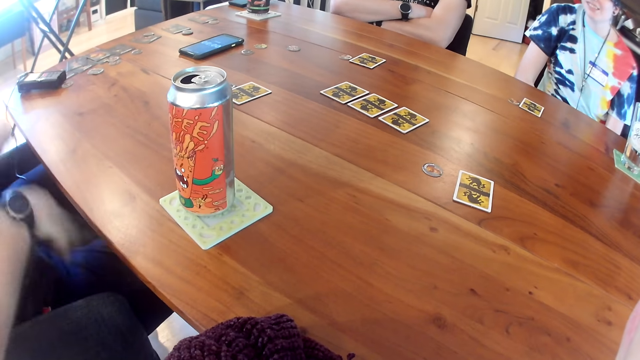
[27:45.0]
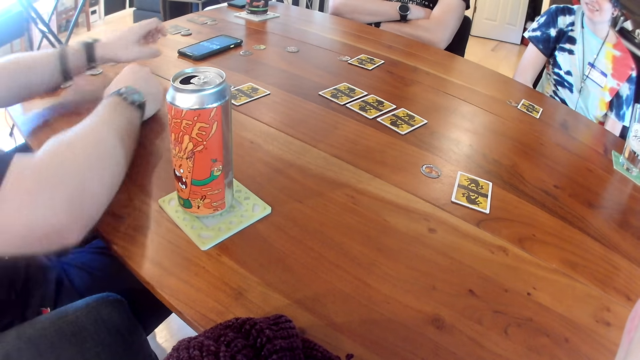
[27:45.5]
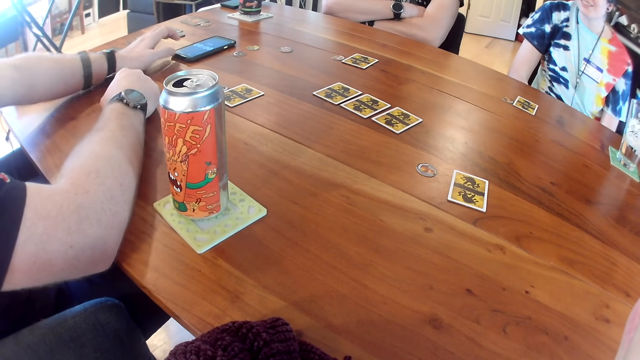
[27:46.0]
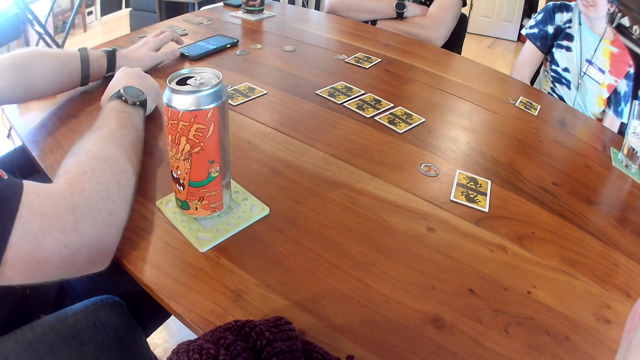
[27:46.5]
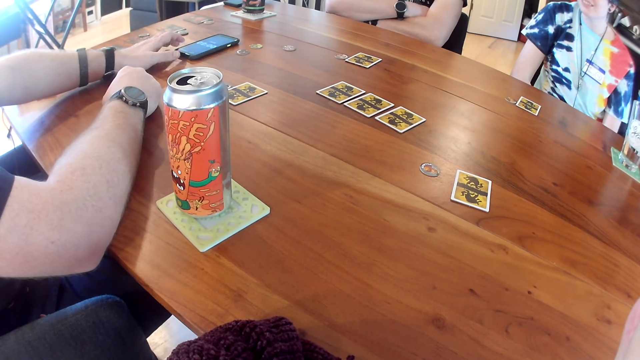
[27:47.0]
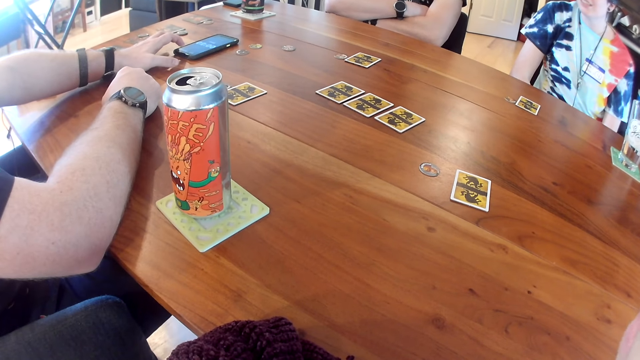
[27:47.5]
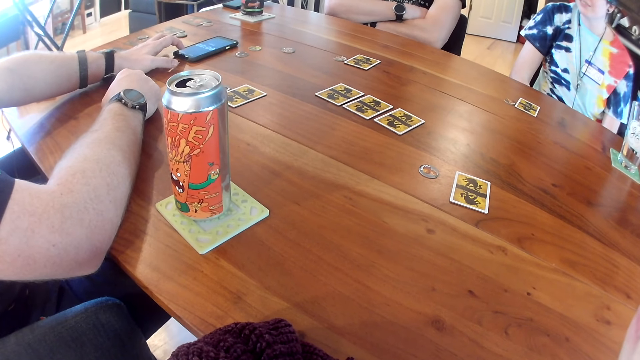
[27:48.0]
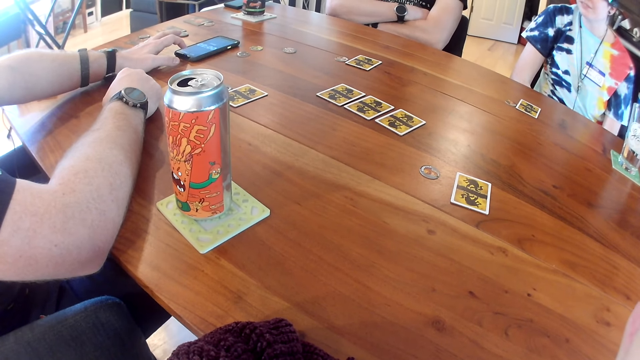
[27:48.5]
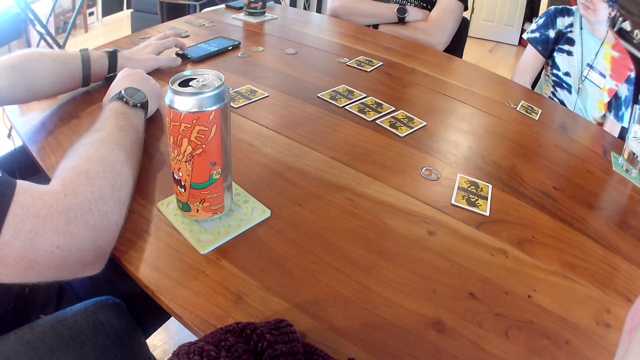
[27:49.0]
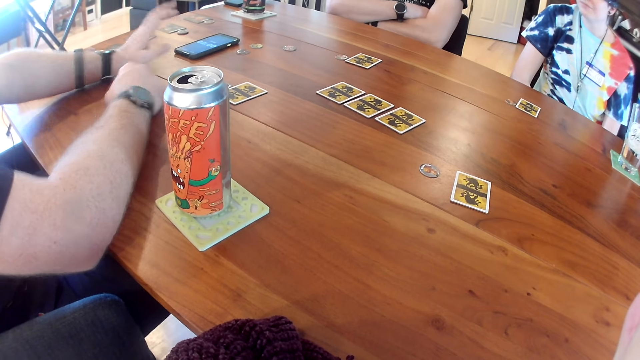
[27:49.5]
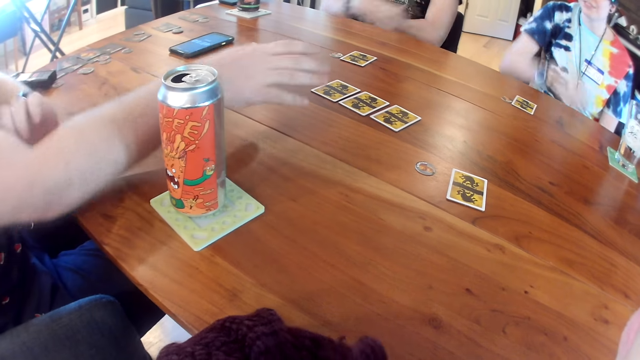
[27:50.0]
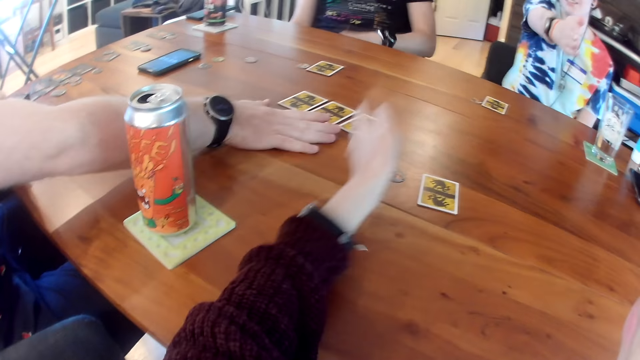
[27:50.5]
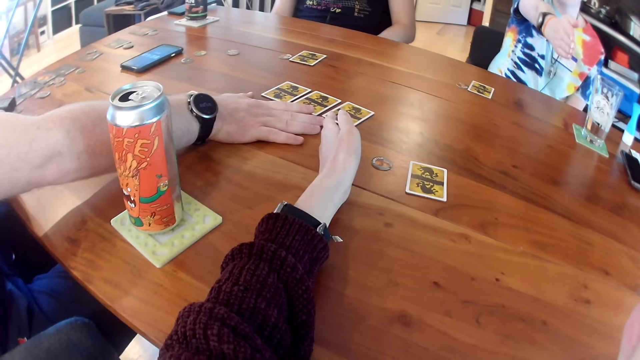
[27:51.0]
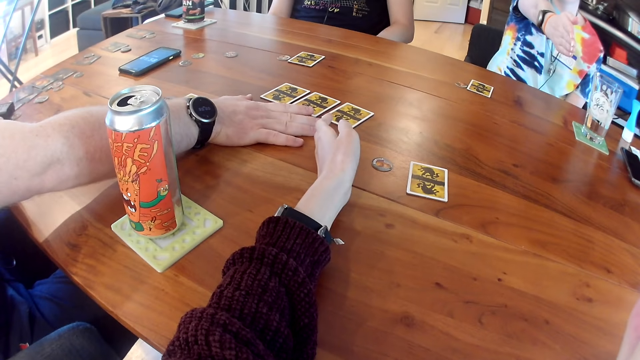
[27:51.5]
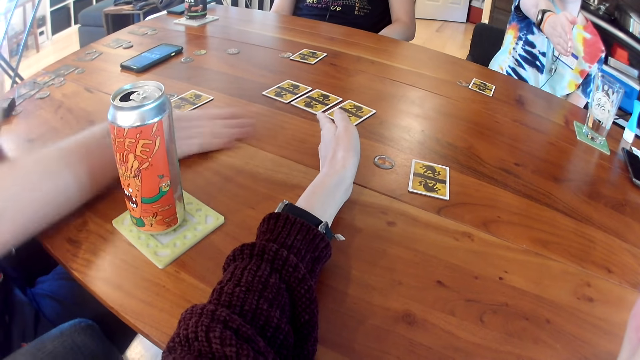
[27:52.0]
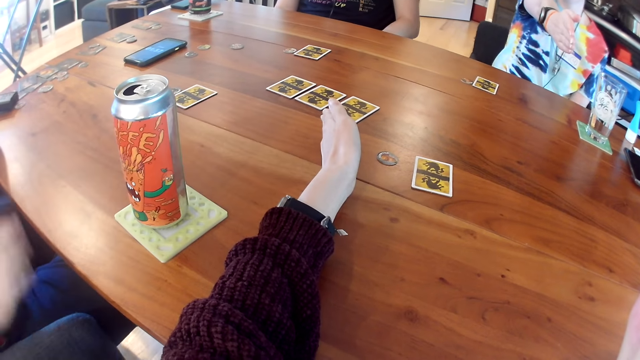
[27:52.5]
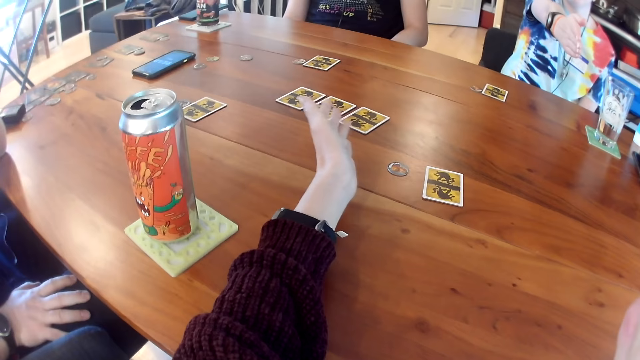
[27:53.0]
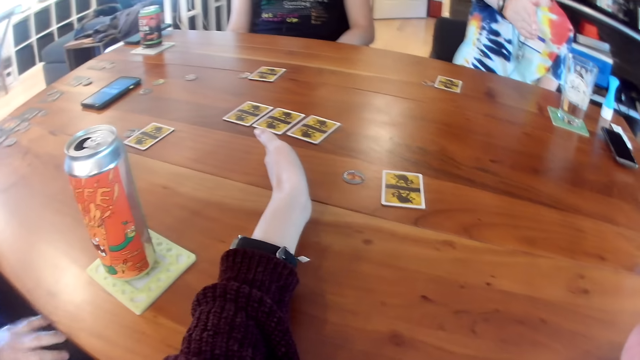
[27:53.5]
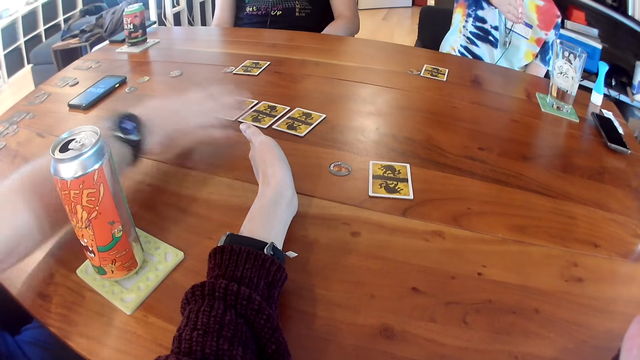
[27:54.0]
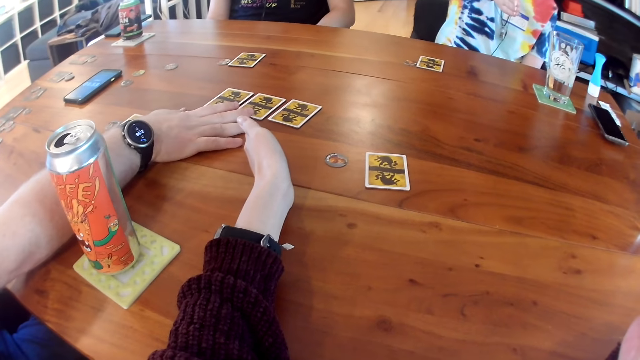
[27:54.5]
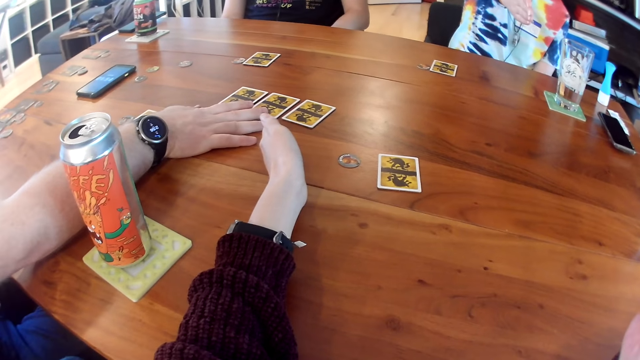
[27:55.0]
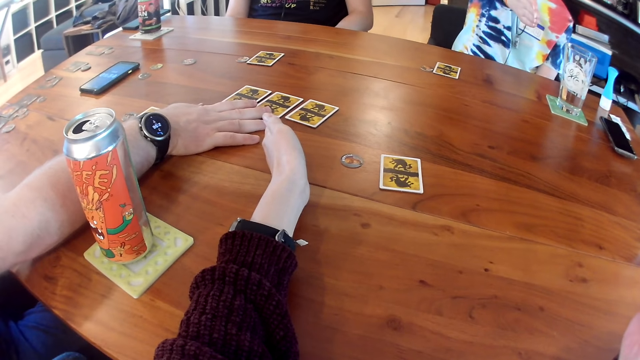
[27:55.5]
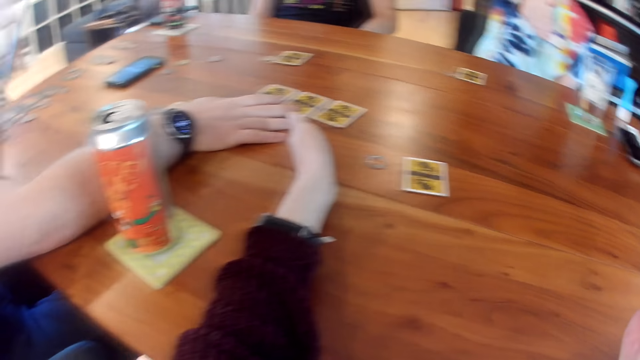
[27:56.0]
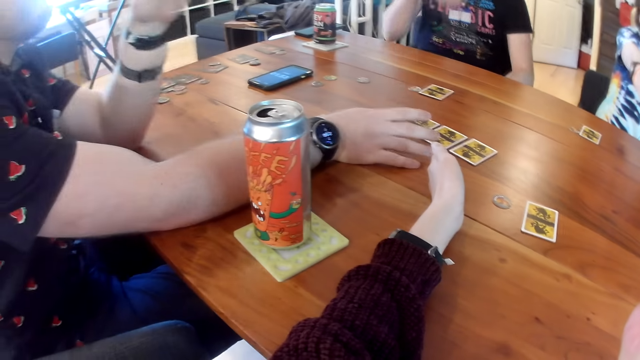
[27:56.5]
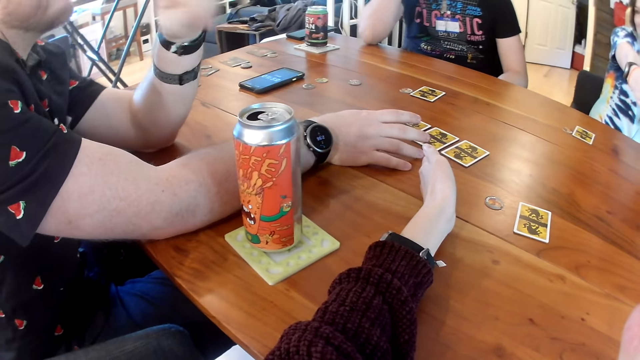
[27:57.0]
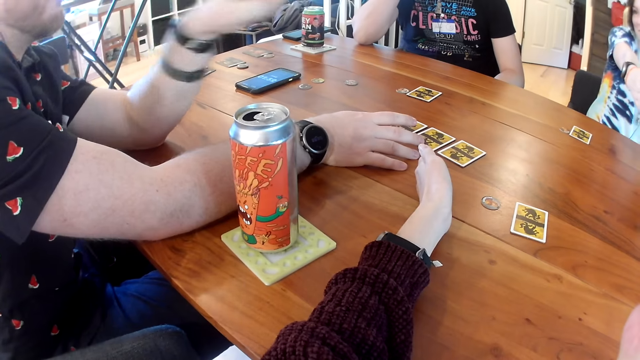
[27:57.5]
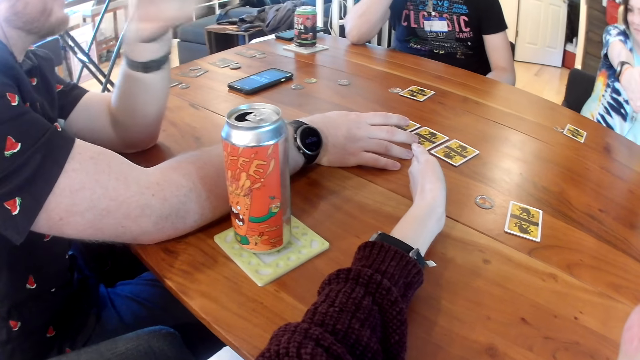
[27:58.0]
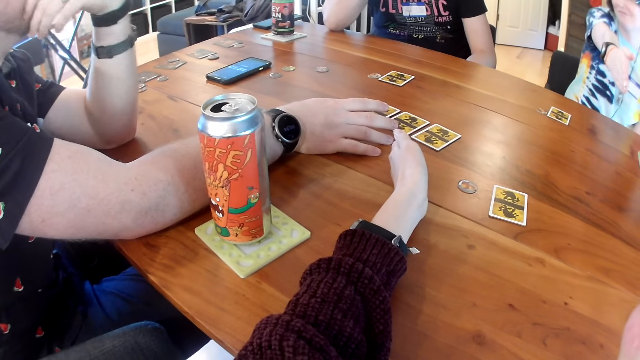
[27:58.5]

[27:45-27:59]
The camera wearer looks at the soda can. The man operates the phone on the table with his left hand. The camera wearer interacts with the people on the table. The man places his right hand on the table. The camera wearer holds a card and places her left hand on the table. The man places his right hand on the table. The man holds the card on the table. He converses with a group of people on the table.

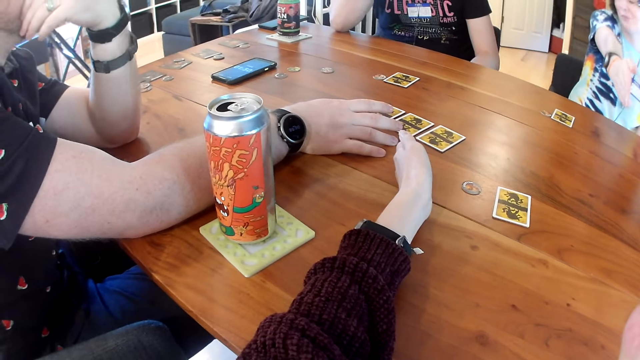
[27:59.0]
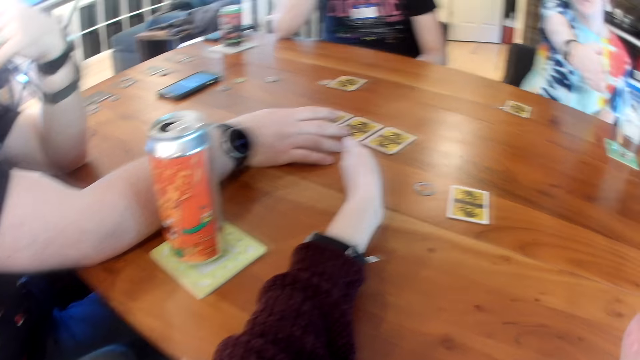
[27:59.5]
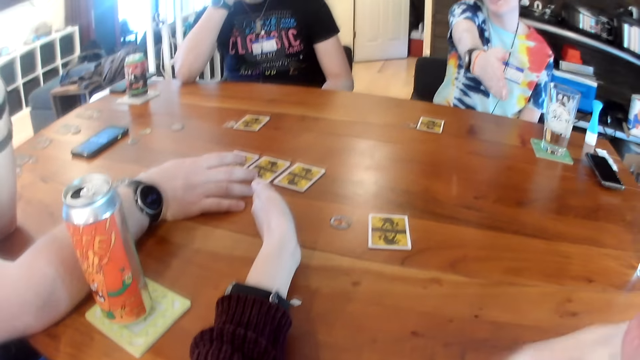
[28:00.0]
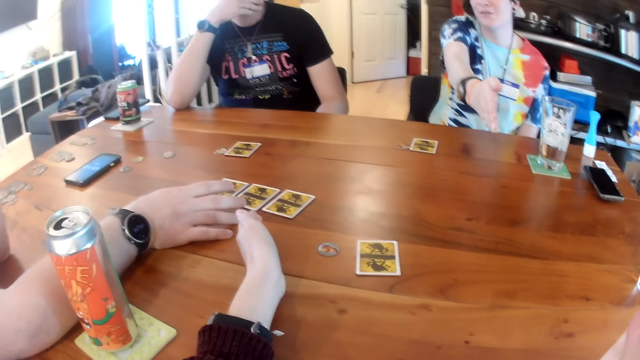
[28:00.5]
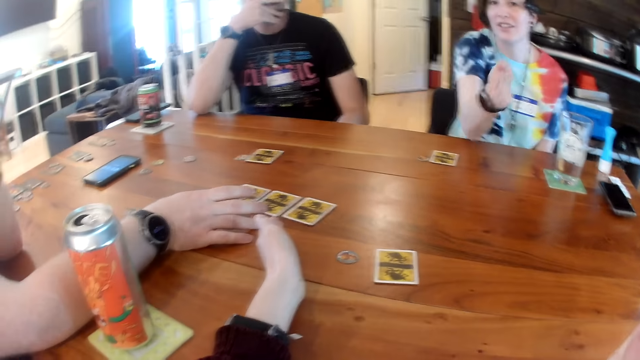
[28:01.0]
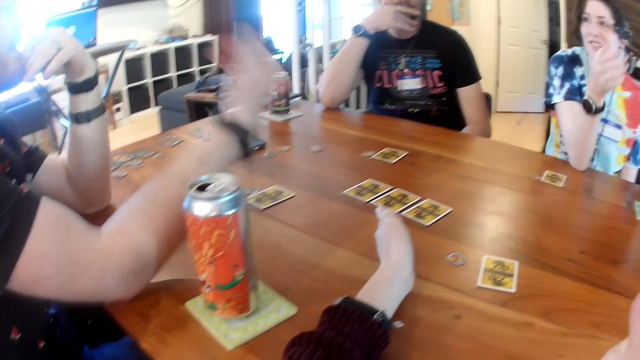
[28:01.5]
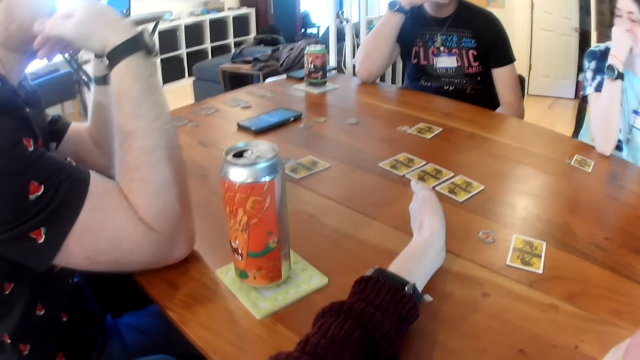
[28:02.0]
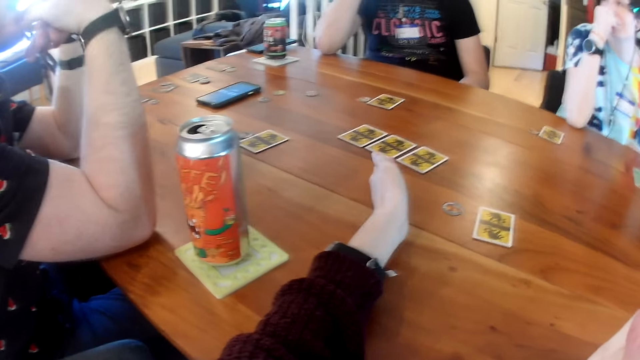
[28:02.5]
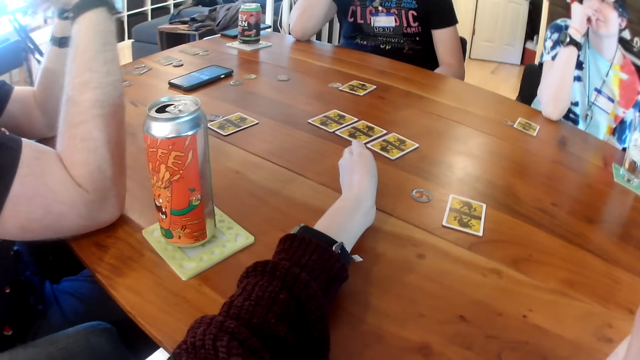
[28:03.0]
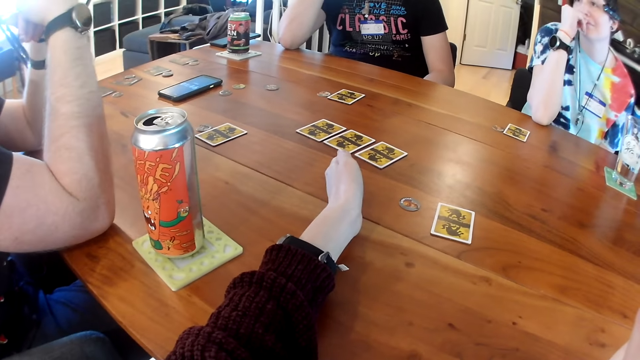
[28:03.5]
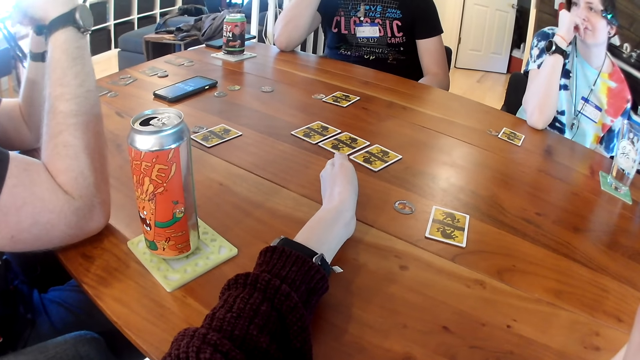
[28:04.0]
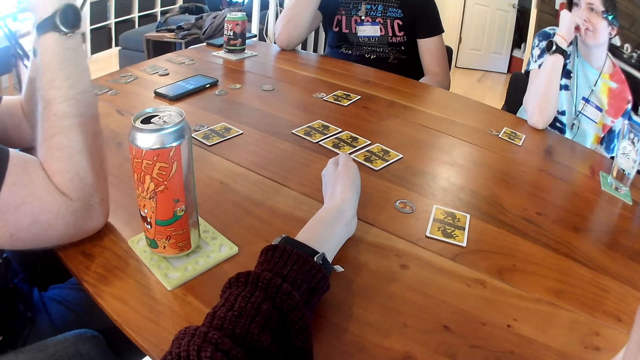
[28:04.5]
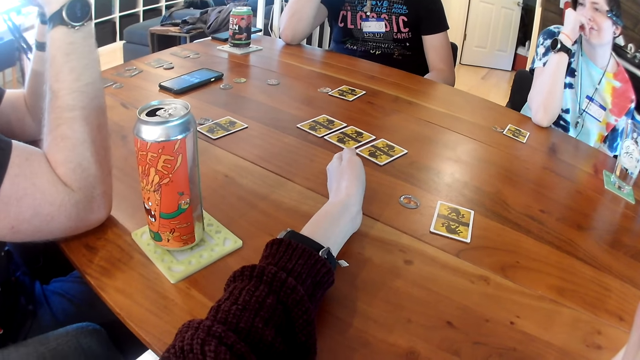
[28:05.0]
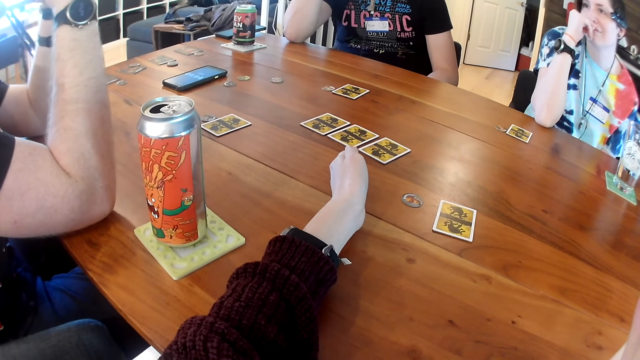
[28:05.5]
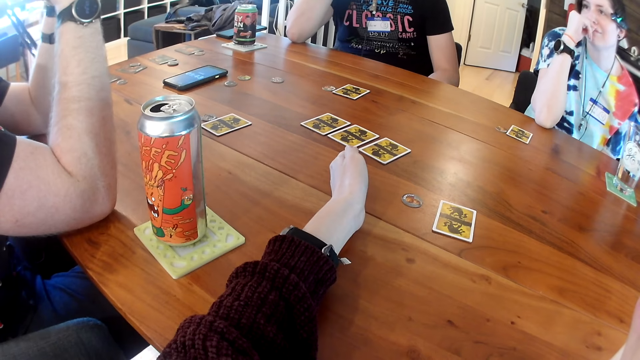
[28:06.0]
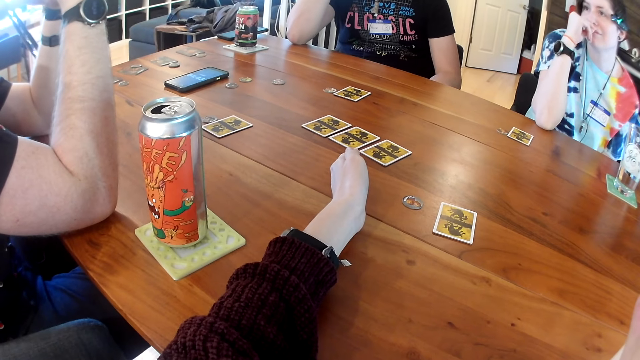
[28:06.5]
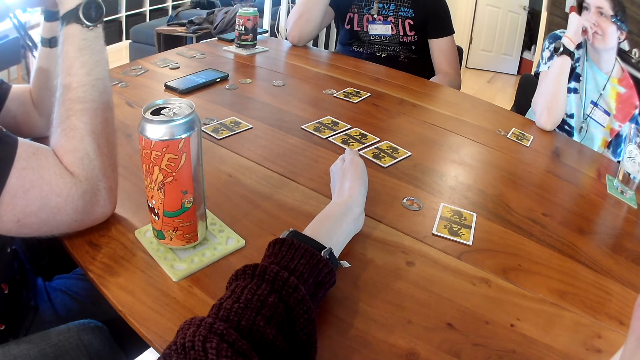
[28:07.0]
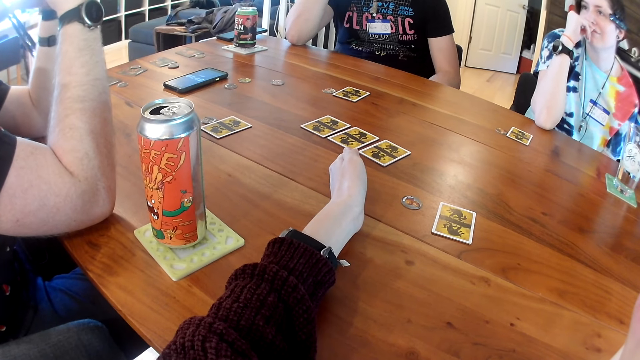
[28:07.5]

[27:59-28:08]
A person shows hand gestures. Another person shows hand gestures. The camera wearer looks on the table.
